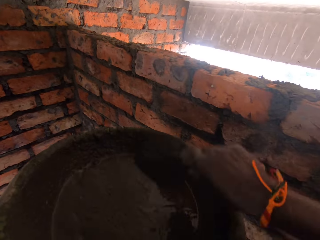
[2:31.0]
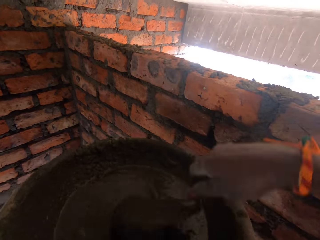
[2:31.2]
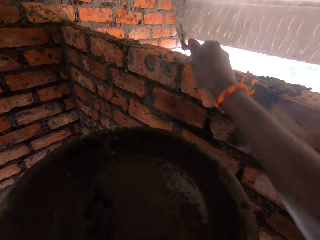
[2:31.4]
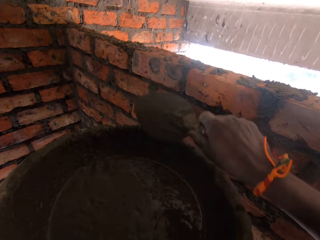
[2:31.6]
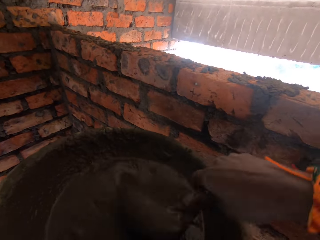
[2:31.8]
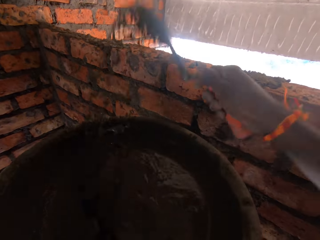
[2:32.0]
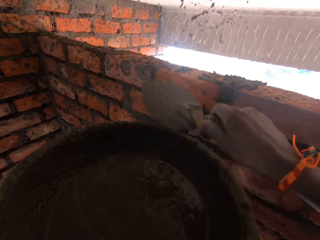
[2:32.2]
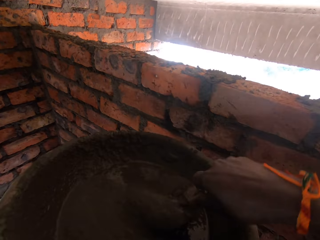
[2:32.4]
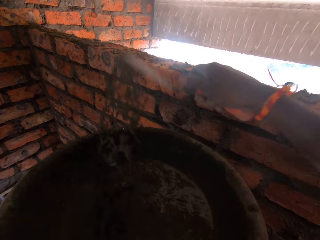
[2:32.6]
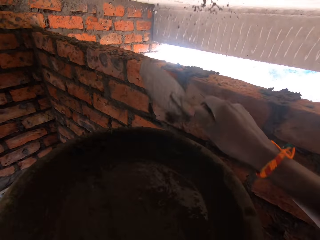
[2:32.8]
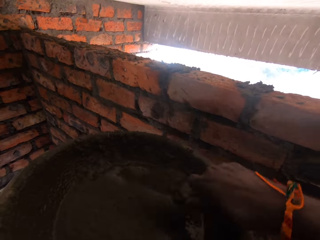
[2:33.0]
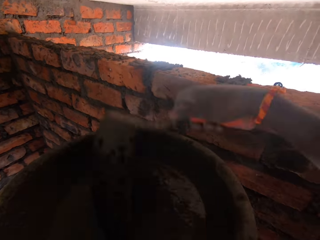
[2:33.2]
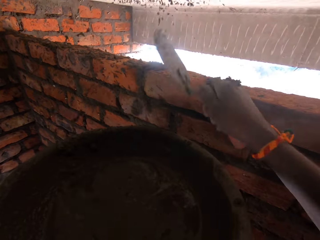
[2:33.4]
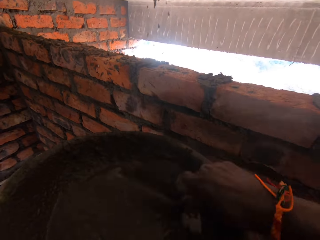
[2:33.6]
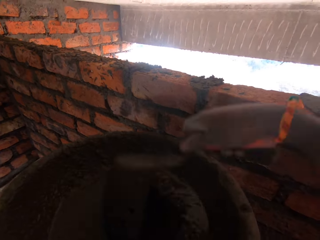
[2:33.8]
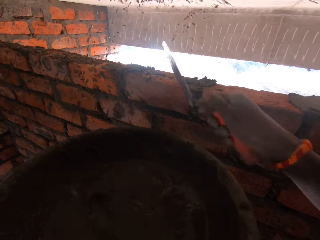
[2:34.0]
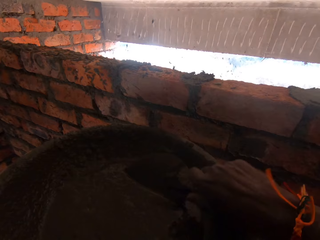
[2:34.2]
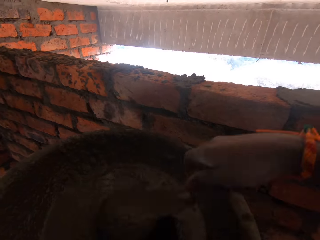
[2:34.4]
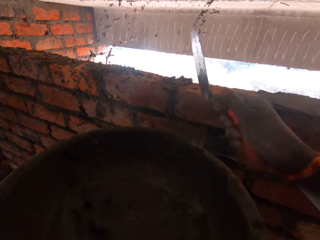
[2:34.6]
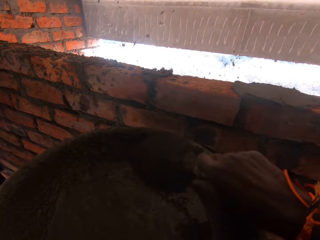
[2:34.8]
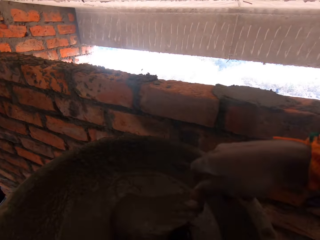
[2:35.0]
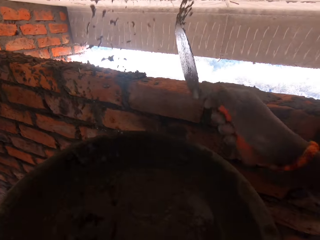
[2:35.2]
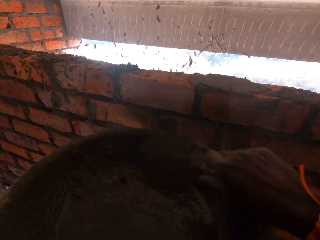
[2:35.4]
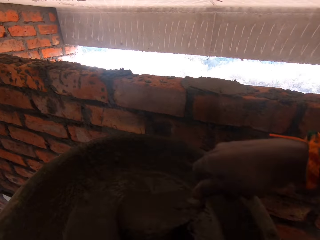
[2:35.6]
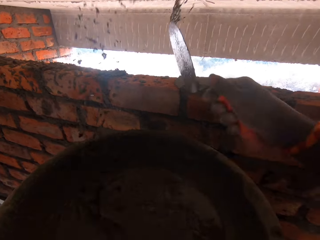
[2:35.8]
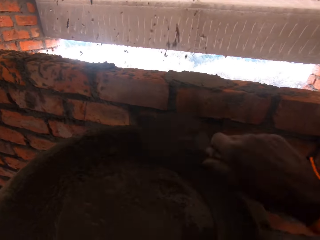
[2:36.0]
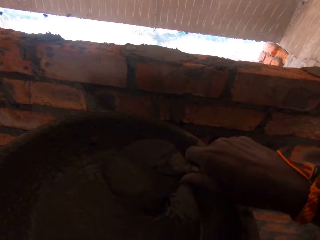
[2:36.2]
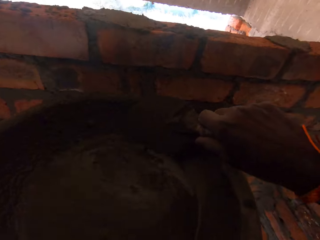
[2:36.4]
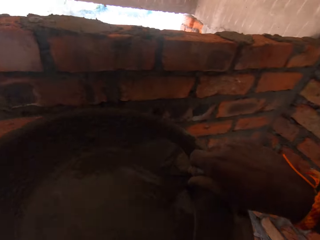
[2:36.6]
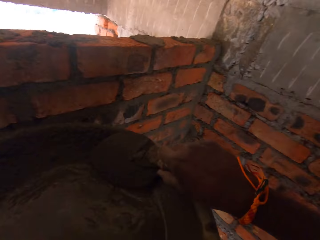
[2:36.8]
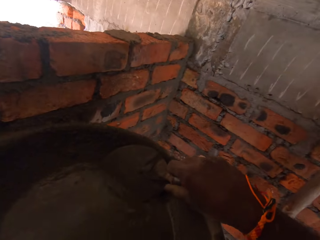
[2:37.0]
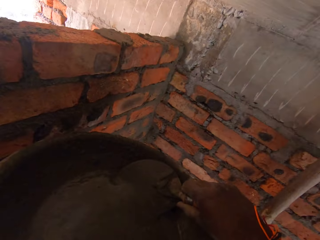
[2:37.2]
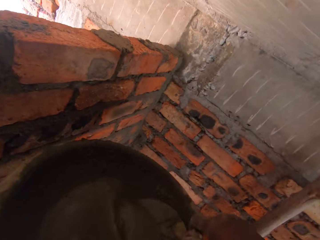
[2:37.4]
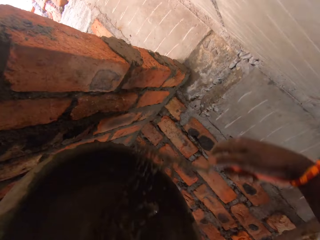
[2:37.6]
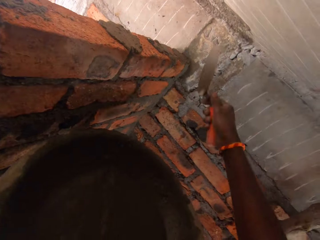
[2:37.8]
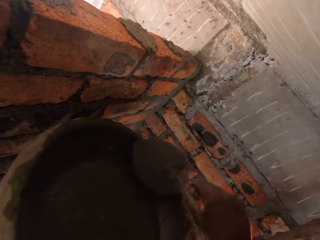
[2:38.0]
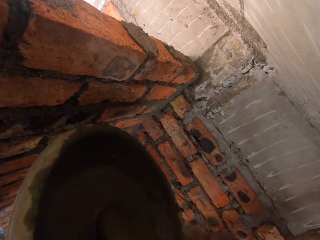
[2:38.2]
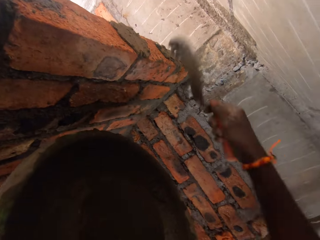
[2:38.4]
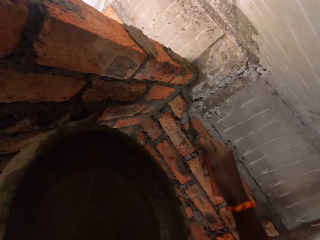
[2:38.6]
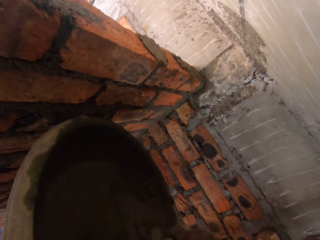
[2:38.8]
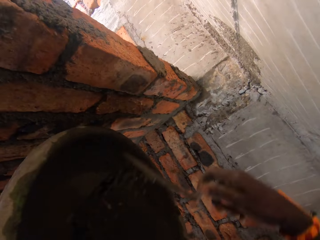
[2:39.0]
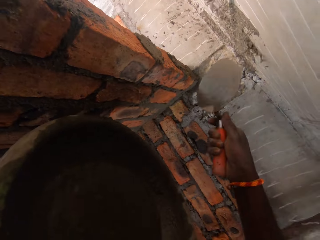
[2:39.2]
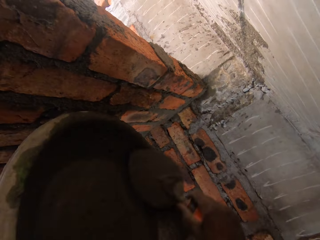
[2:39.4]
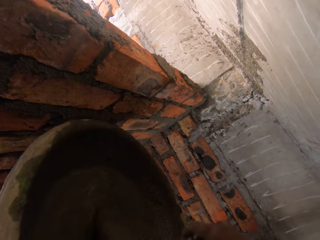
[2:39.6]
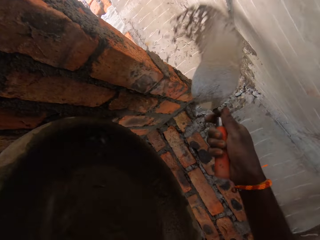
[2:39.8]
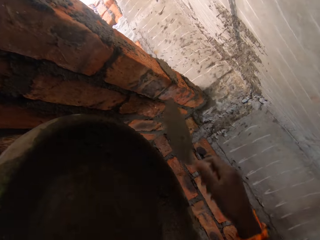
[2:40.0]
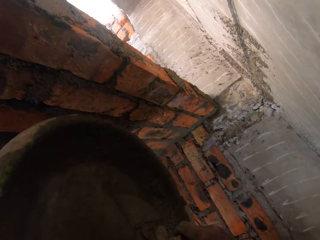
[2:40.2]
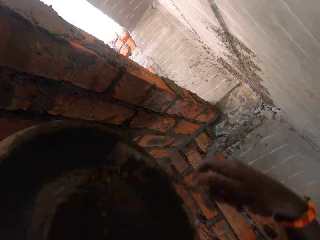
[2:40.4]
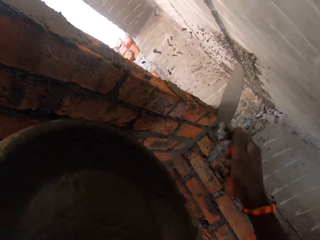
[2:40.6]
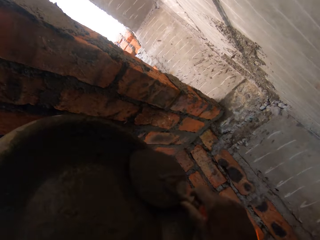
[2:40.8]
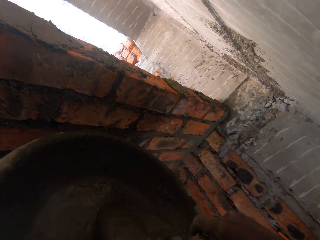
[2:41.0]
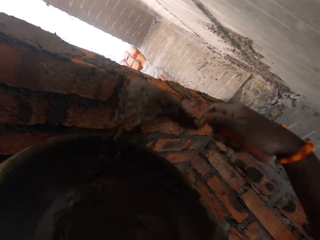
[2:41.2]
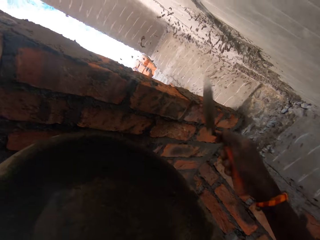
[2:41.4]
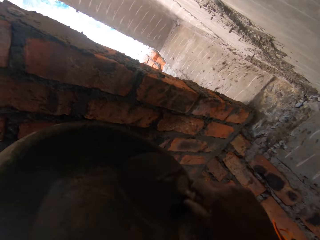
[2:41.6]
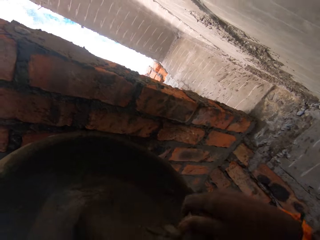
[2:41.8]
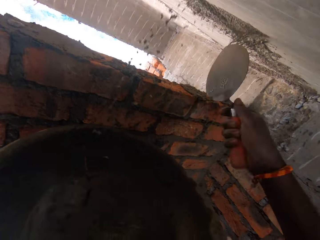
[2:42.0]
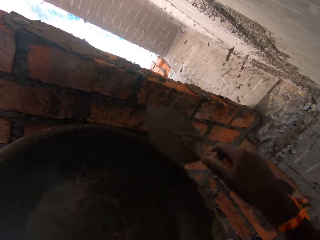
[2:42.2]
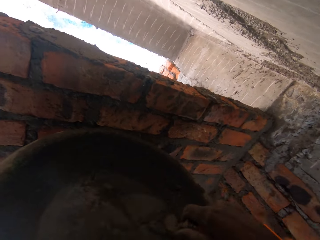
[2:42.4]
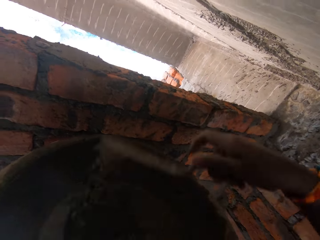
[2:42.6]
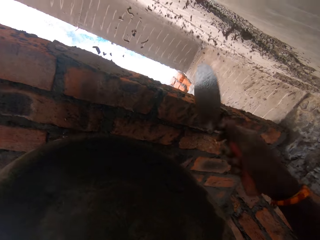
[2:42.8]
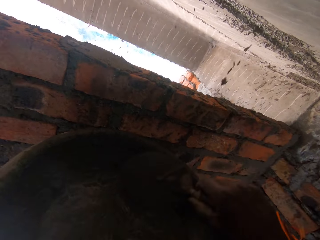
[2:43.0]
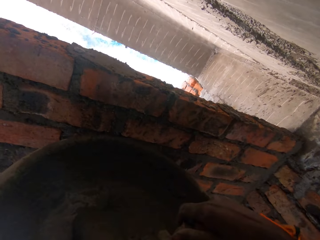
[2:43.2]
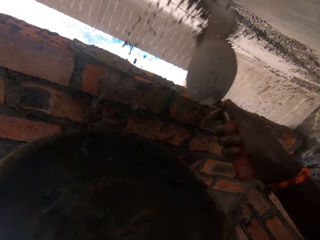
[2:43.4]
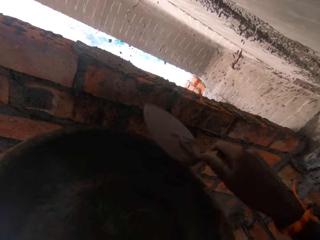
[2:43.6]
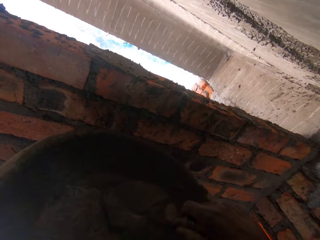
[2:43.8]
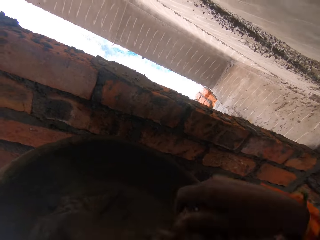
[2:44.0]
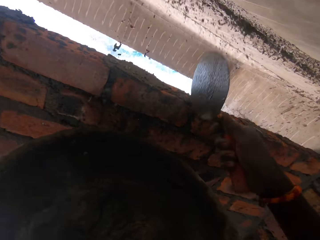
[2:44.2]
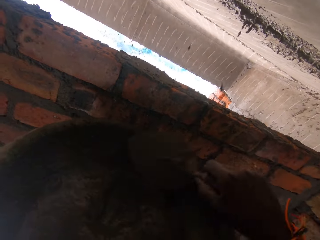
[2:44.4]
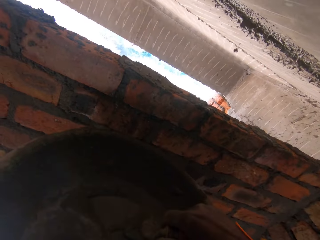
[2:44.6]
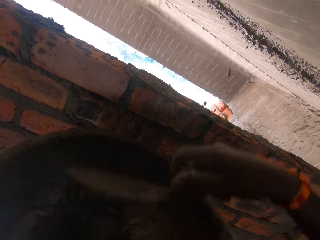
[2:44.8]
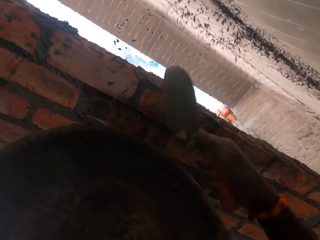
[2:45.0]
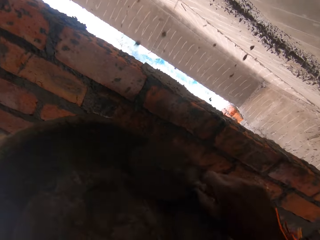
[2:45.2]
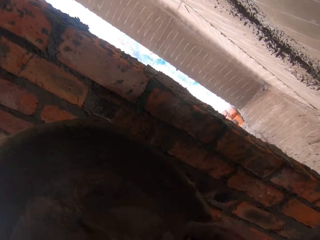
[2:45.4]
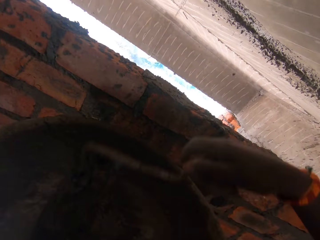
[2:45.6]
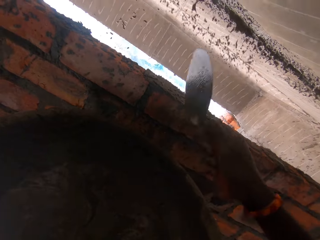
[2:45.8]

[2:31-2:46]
The camera wearer applies concrete on the ceiling and scoops concrete. They apply concrete on the ceiling and scoop concrete. They apply concrete on the ceiling and scoop concrete. They apply concrete on the ceiling and scoop concrete. They apply concrete on the ceiling and scoop concrete. They apply concrete on the ceiling and scoop concrete. They apply concrete on the ceiling and scoop concrete. They apply concrete on the ceiling and scoop concrete. They apply concrete on the ceiling and scoop concrete. They look around. They apply concrete on the ceiling and scoop concrete. They apply concrete on the ceiling and move back. They scoop concrete, apply concrete on the ceiling and scoop concrete. They apply concrete on the ceiling and scoop concrete. They apply concrete on the ceiling and scoop concrete. They apply concrete on the ceiling and scoop concrete. They apply concrete on the ceiling and scoop concrete. They apply concrete on the ceiling and scoop concrete. They apply concrete on the ceiling and scoop concrete. They apply concrete on the ceiling and scoop concrete.

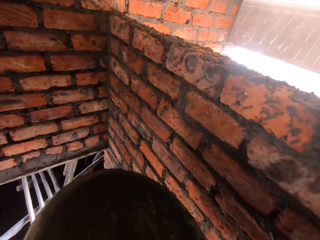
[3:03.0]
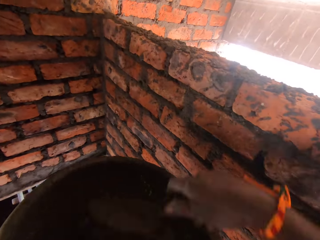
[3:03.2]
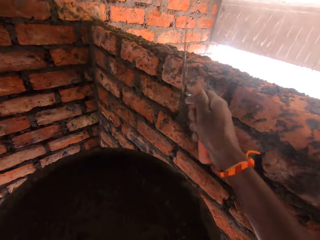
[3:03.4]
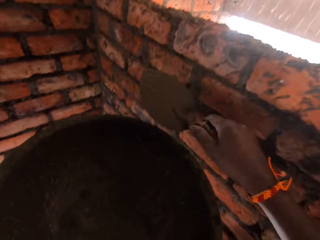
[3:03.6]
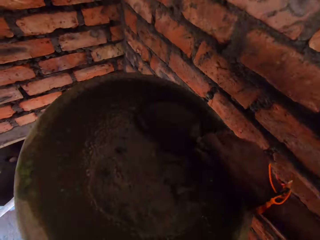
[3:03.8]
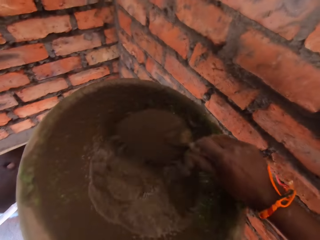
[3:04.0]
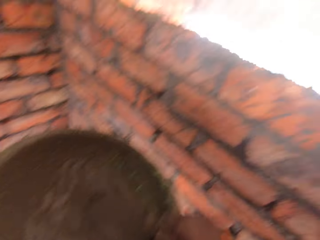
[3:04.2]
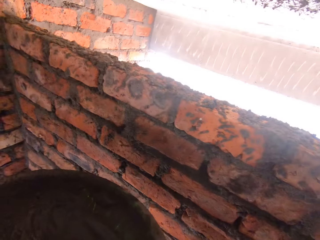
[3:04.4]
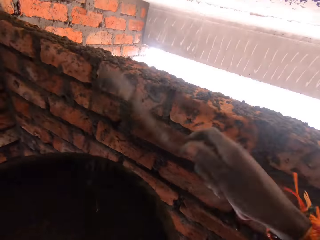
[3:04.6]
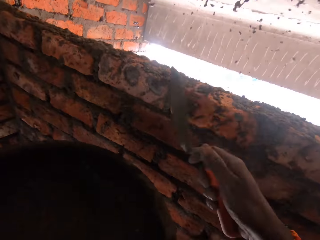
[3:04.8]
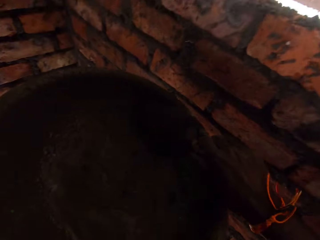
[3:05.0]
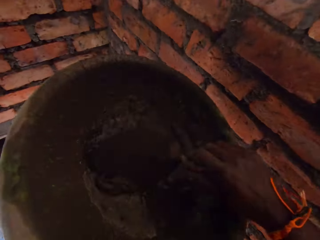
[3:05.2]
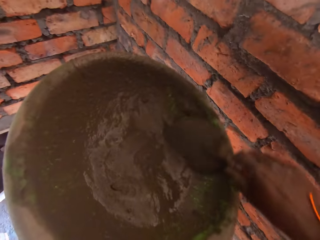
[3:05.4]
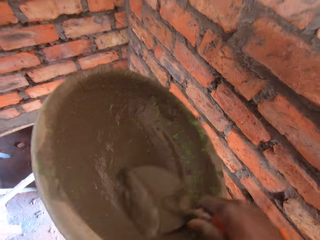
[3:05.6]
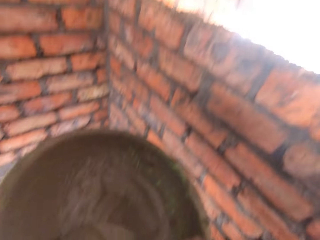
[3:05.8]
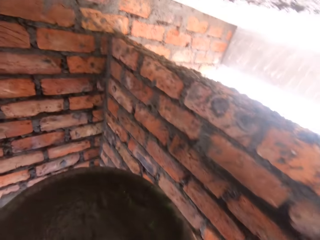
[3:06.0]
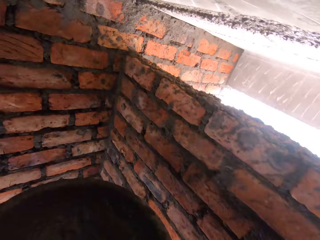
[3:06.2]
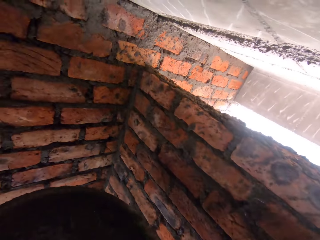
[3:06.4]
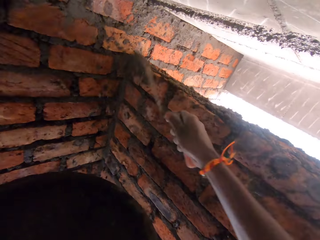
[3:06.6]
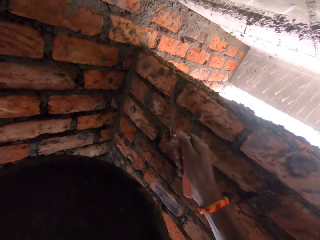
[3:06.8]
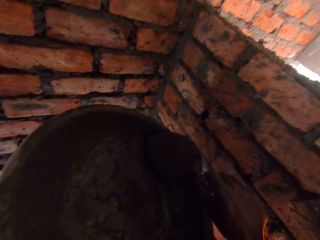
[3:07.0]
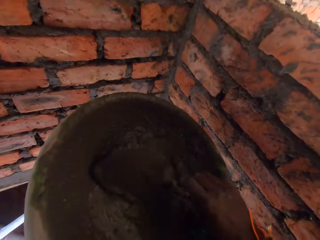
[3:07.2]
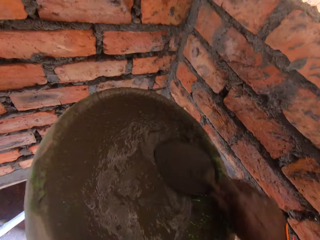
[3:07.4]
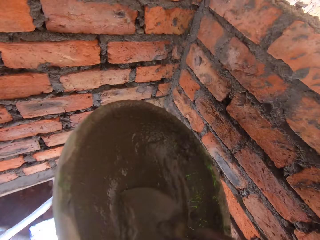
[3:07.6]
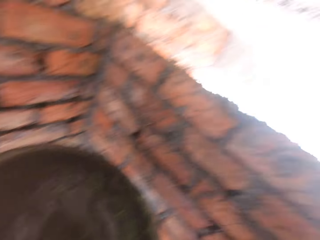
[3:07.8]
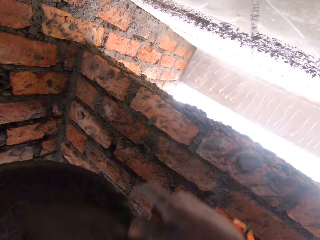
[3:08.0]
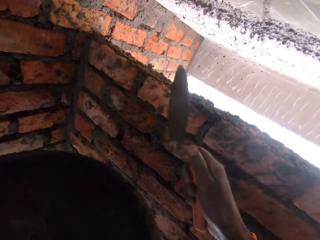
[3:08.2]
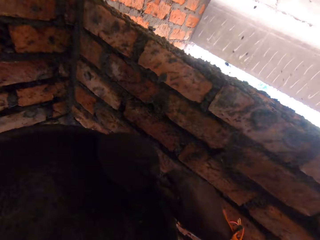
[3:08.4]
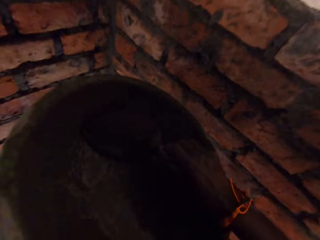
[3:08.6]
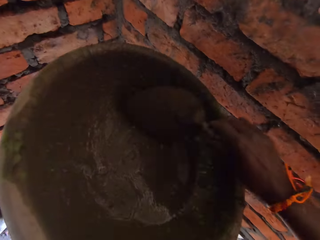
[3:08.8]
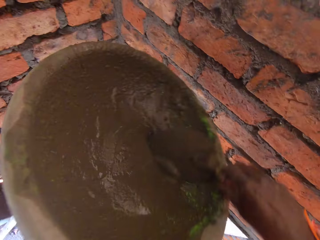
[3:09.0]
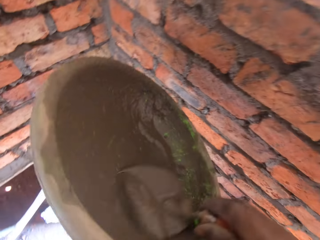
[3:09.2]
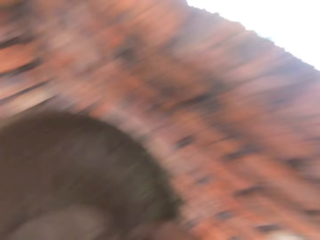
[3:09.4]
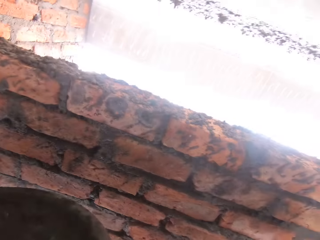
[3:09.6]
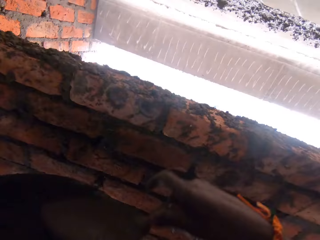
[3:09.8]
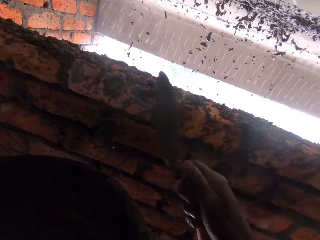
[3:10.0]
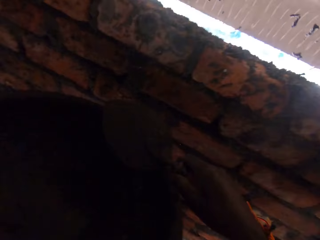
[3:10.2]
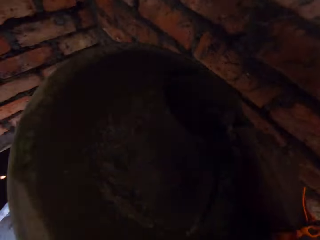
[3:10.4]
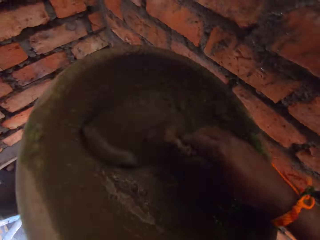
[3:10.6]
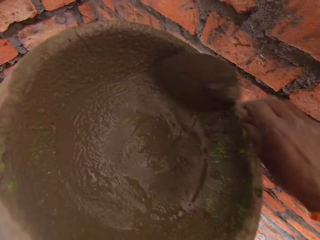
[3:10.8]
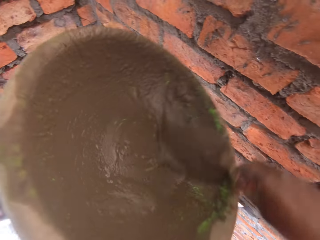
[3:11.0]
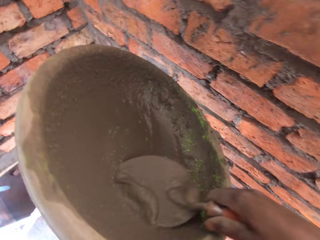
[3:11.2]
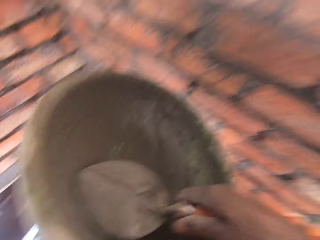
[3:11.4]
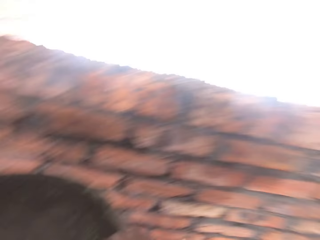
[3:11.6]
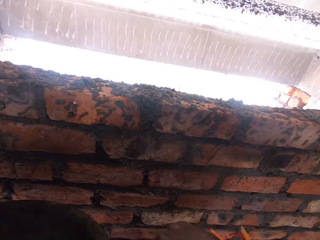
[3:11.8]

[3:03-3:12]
The camera wearer scoops concrete. They apply concrete on the ceiling and scoop concrete. They apply concrete on the ceiling and scoop concrete. They apply concrete on the ceiling and scoop concrete. They apply concrete on the ceiling and scoop concrete.
